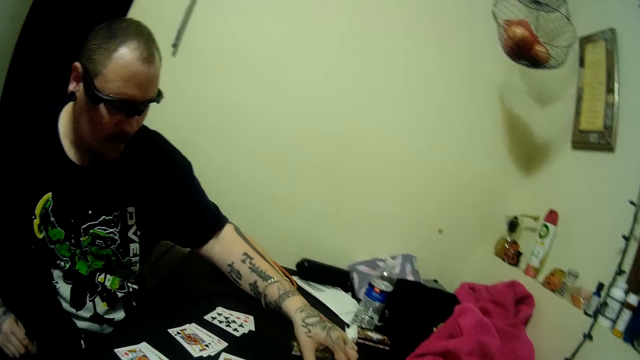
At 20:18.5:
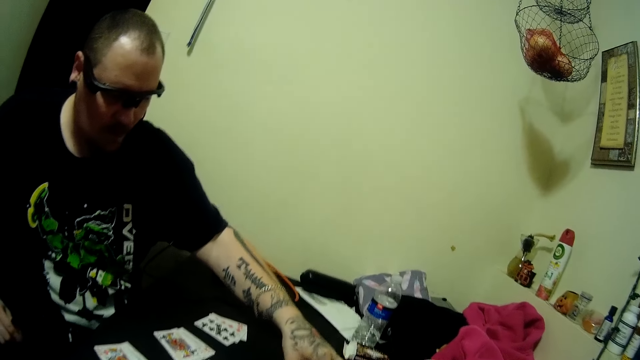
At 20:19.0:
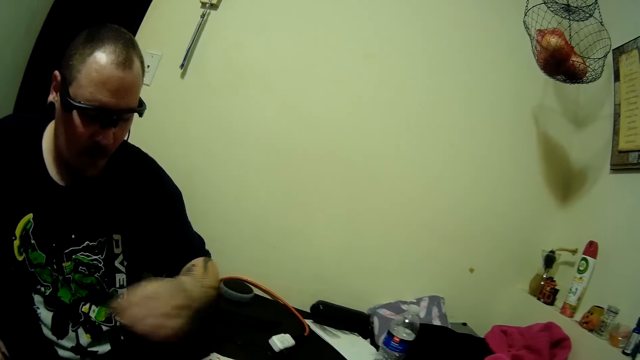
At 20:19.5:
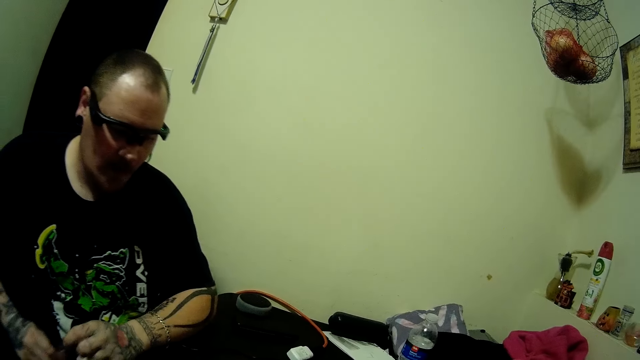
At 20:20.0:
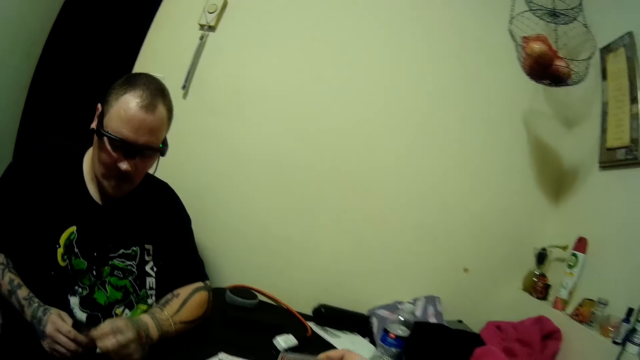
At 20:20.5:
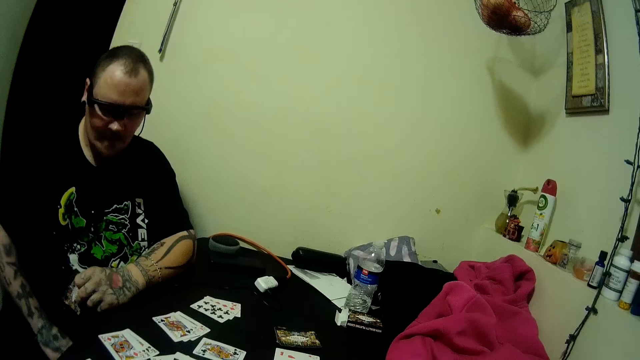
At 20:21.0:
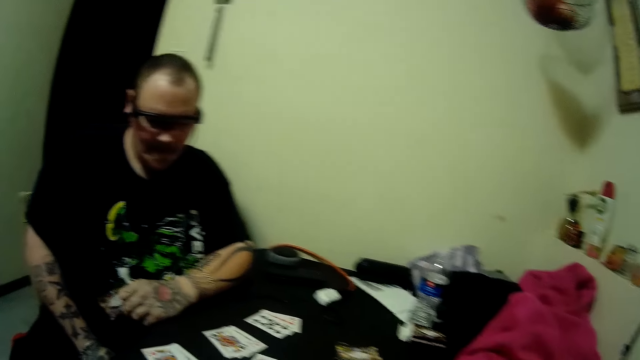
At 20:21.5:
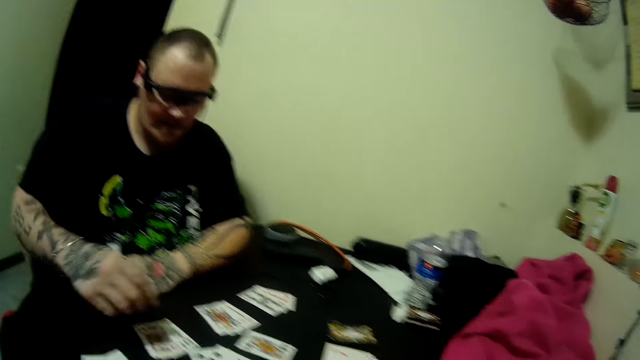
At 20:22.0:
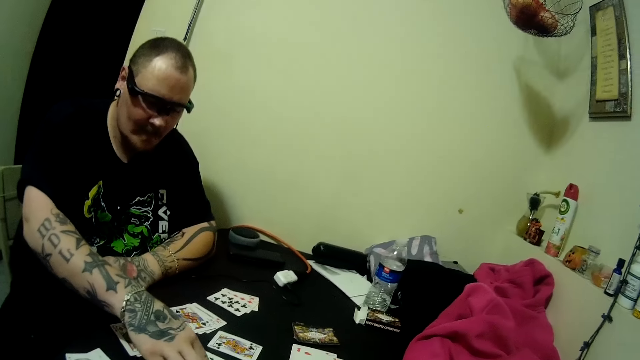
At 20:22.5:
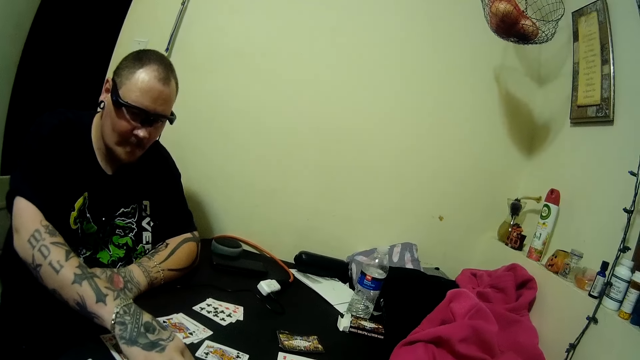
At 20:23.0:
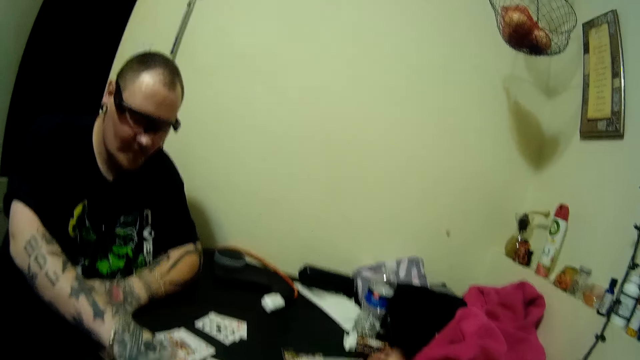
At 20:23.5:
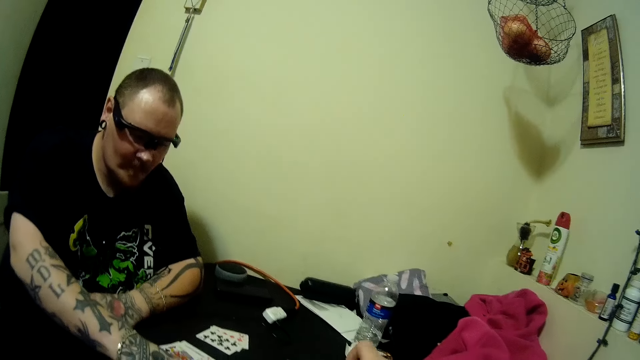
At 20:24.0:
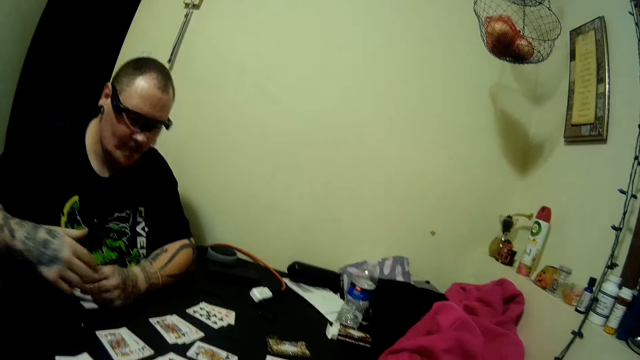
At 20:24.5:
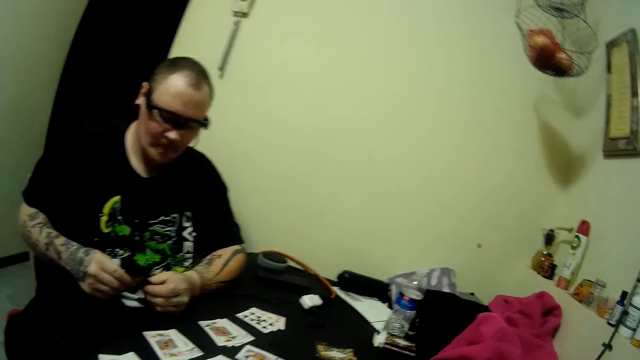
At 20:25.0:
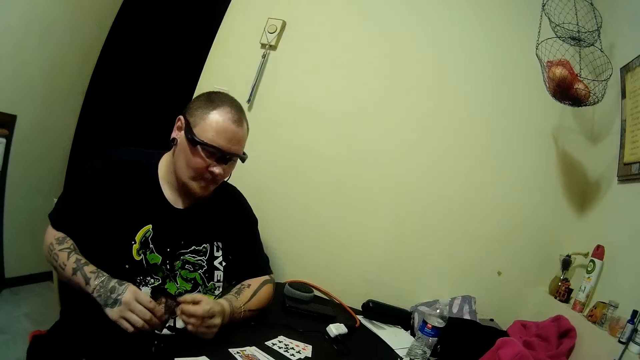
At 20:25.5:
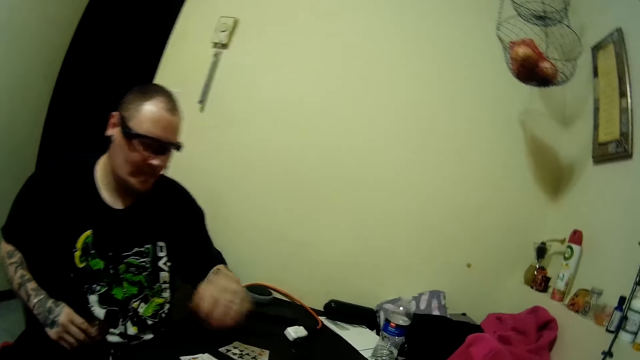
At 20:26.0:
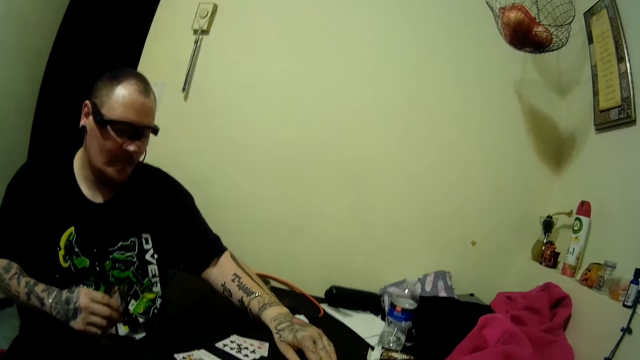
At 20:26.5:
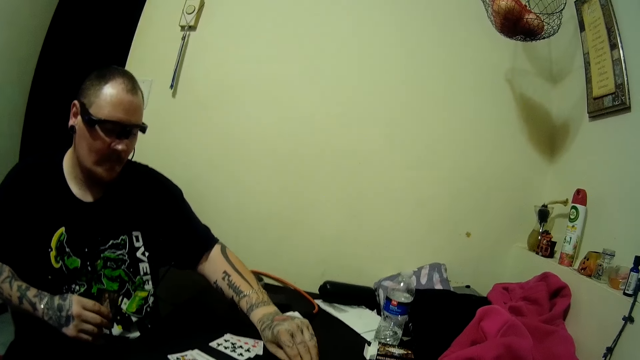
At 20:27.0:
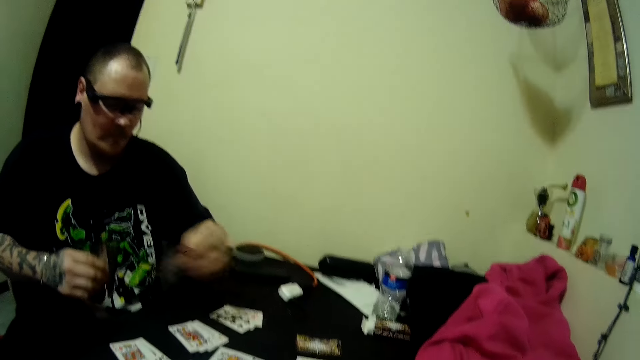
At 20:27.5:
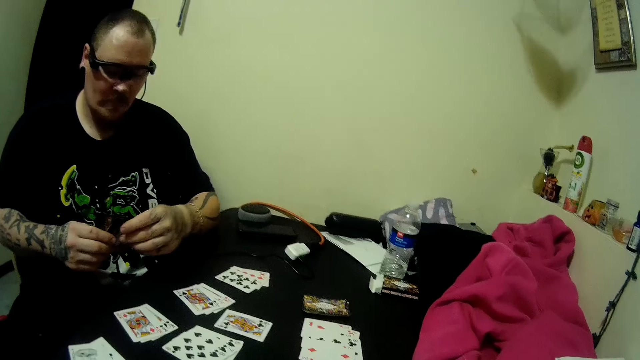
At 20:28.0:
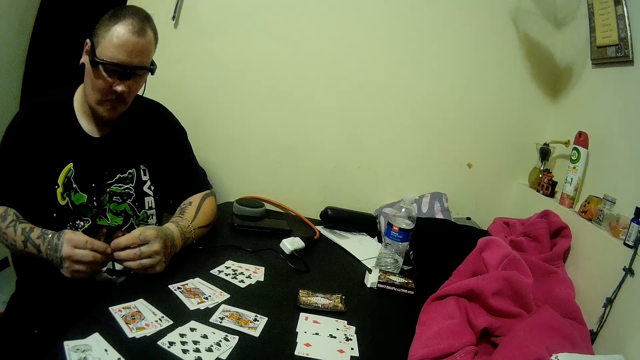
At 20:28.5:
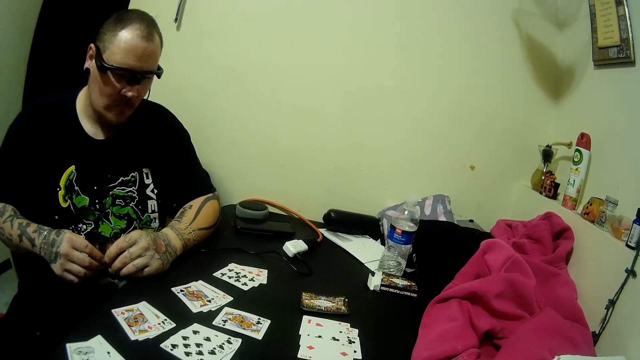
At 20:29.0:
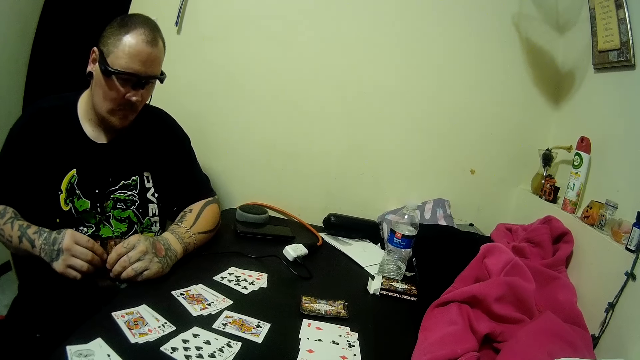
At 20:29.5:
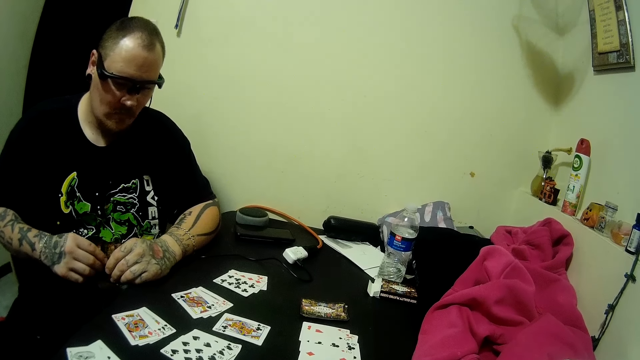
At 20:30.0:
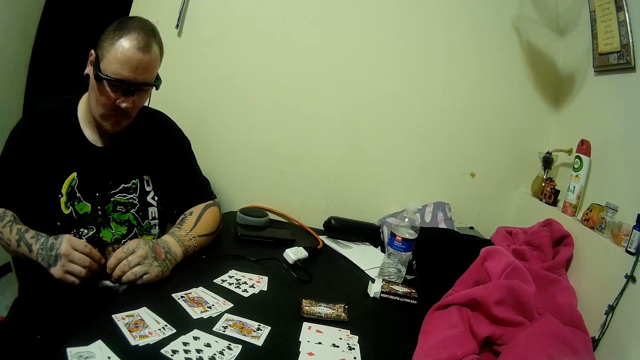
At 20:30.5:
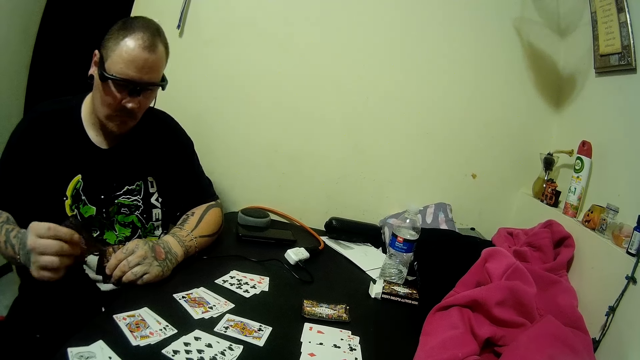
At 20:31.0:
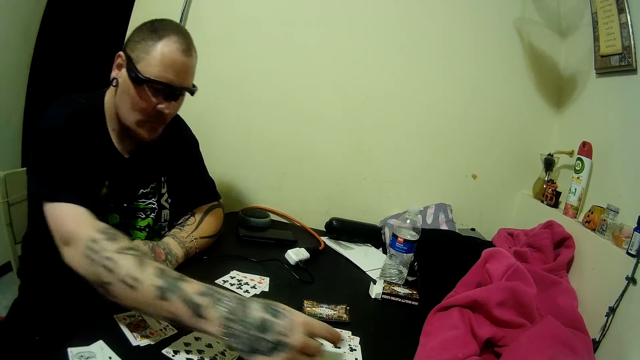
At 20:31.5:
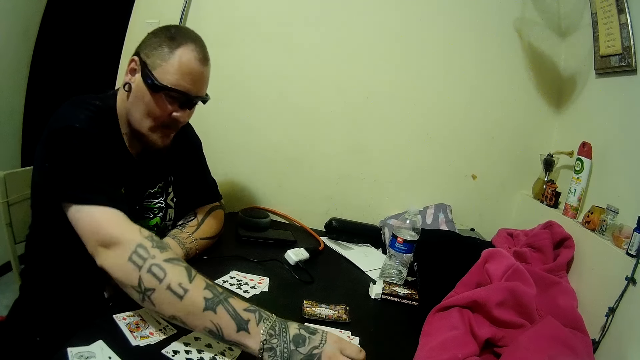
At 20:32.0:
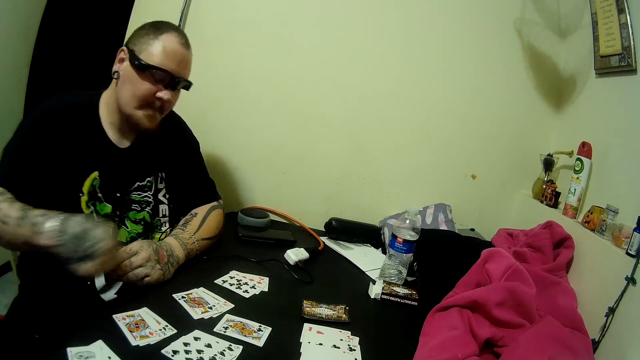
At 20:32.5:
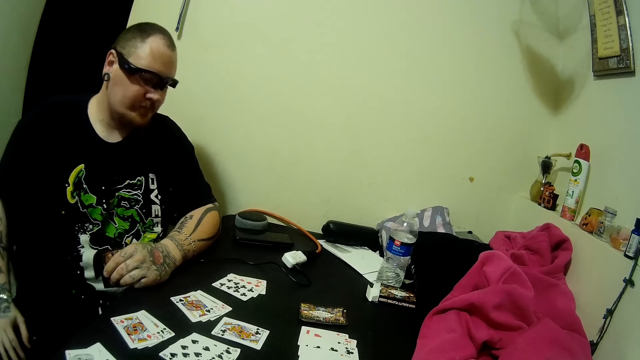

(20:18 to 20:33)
A man arranges the cards on the table and holds a card on the table. The man looks around and looks at the cards. The camera wearer moves the cards around. The man looks around. The camera wearer looks around and drops a card on the table. The man arranges the cards on the table and holds the card on the table. The camera wearer looks around. The man holds the cards, picks up a card on the table, holds the cards, looks around, drops a card on the table, and looks around.

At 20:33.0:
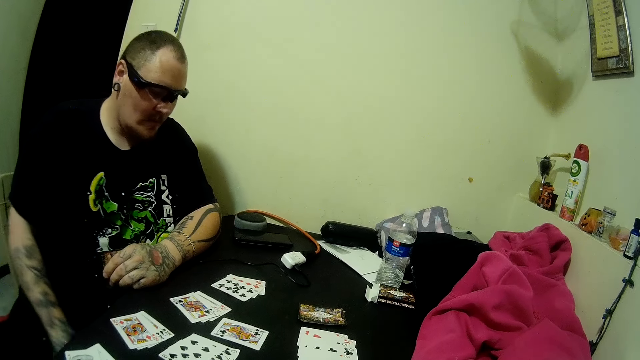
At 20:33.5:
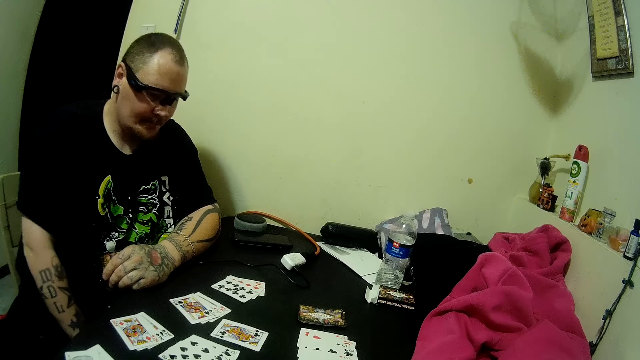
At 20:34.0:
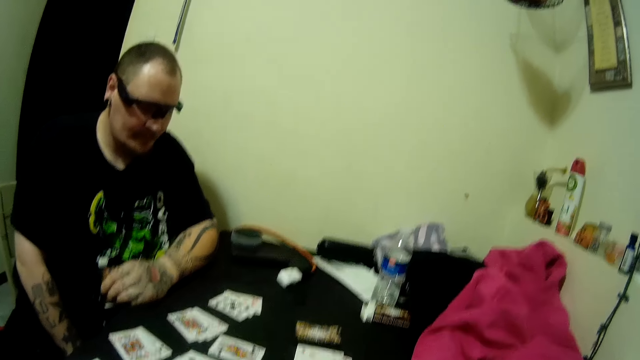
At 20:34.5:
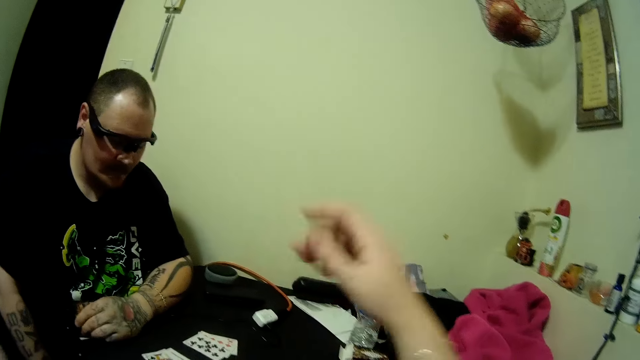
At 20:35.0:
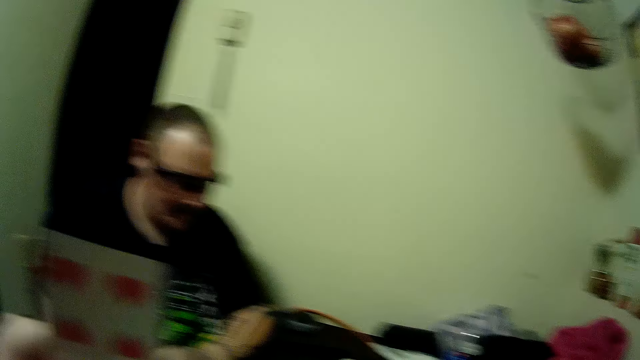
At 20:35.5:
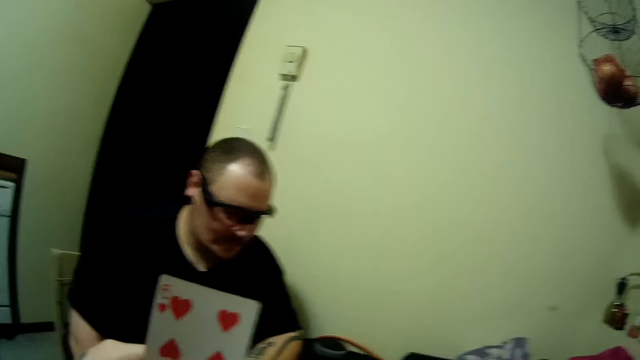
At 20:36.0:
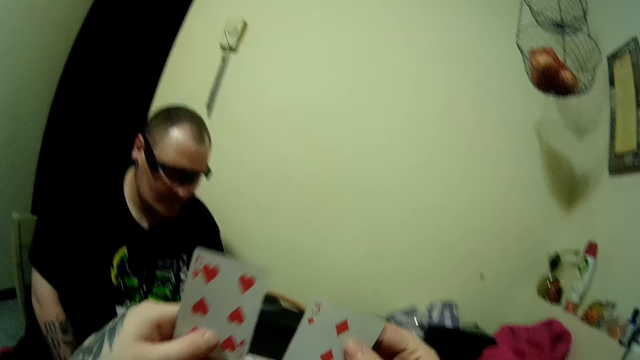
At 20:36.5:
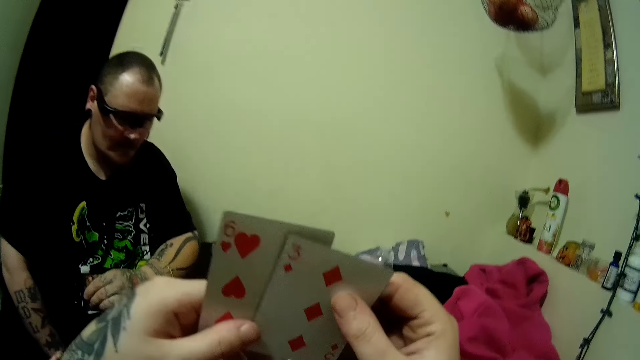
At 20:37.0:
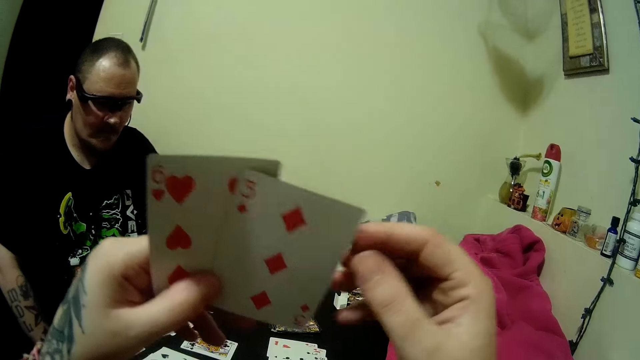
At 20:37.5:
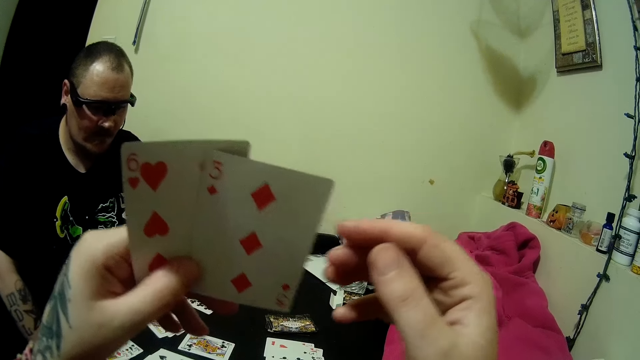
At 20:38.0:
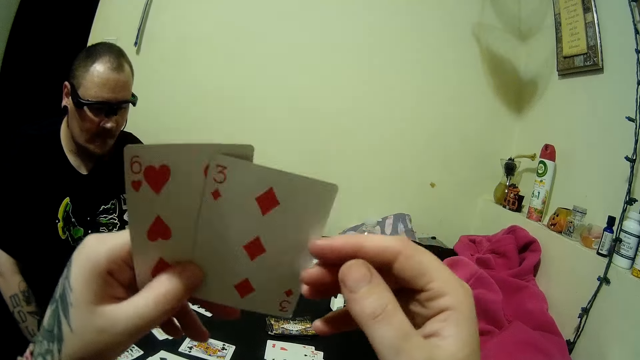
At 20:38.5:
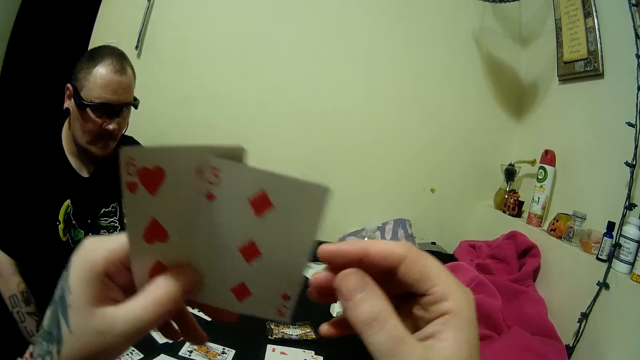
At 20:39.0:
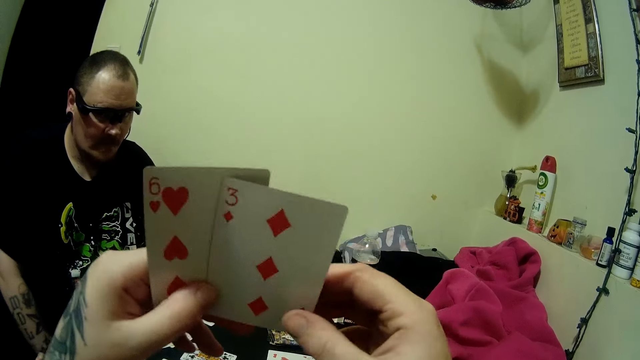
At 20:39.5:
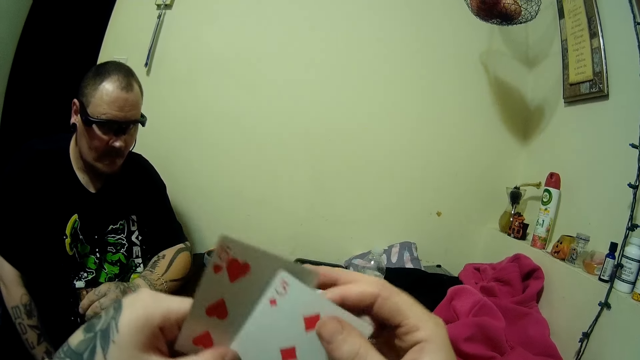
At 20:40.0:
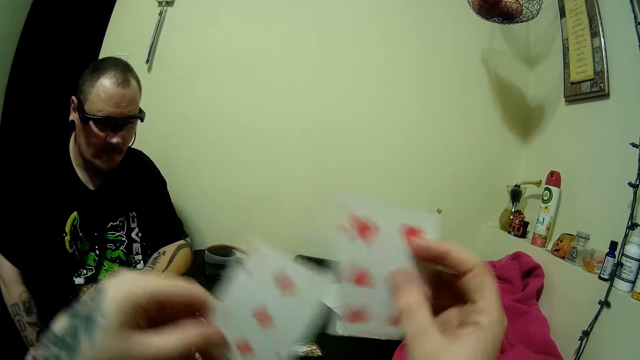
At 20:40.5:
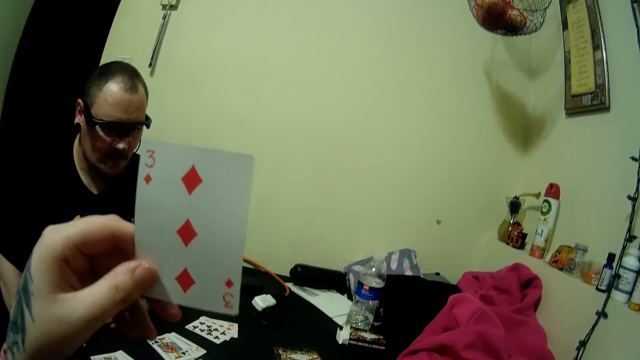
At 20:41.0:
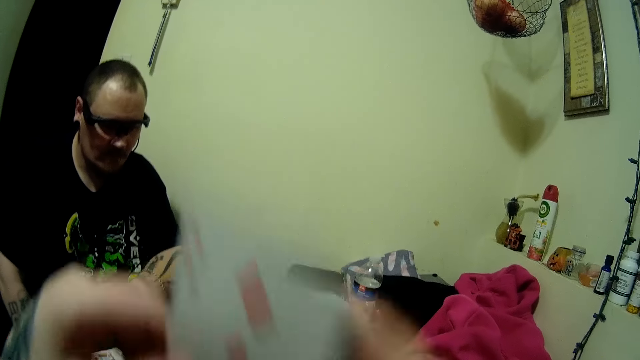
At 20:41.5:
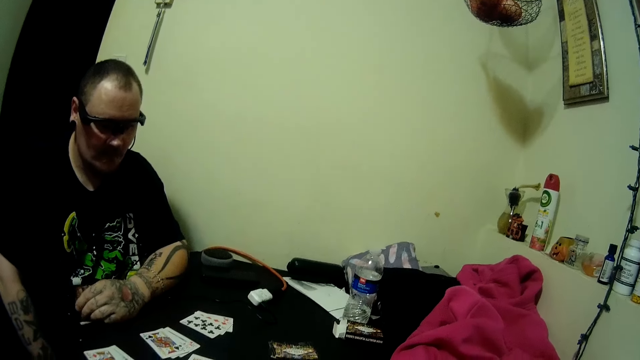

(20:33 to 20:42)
The camera wearer stretches a hand. They pick up a card on the table. They look at the cards. They join the cards. They move the cards around. They drop a card on the table. They pick a card from the other hand. They look at the card. They look around.
